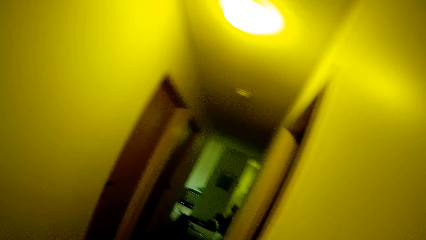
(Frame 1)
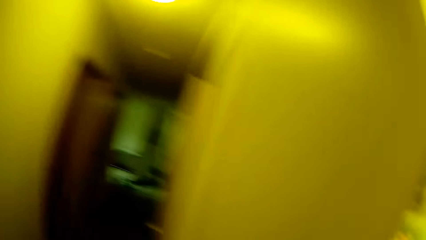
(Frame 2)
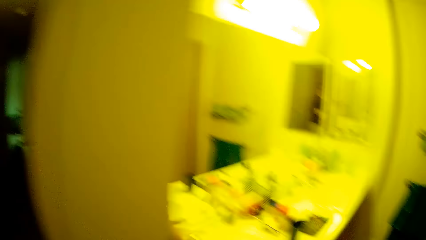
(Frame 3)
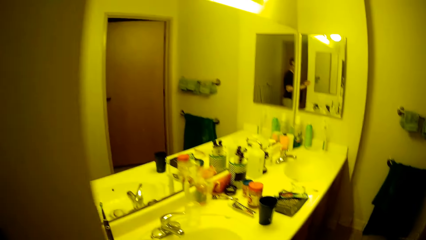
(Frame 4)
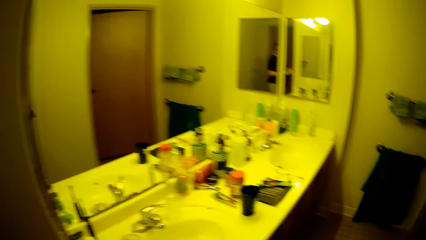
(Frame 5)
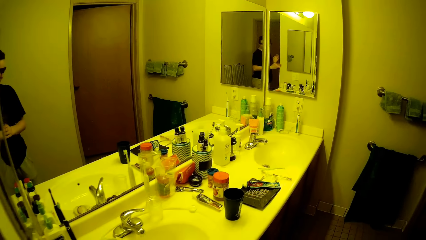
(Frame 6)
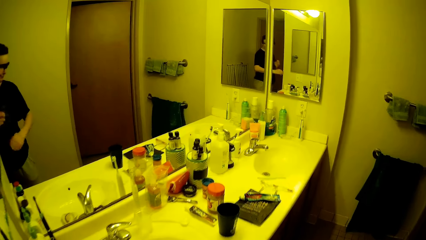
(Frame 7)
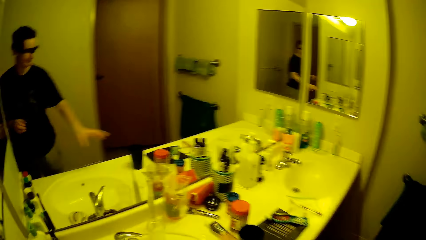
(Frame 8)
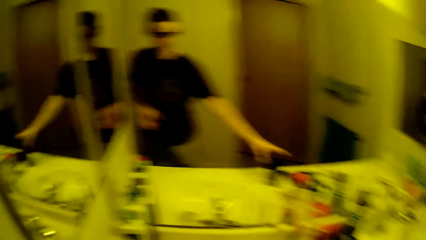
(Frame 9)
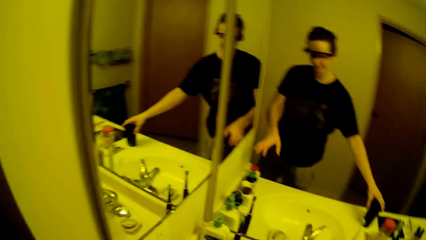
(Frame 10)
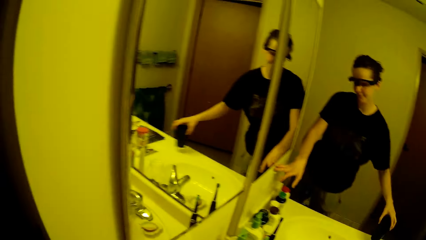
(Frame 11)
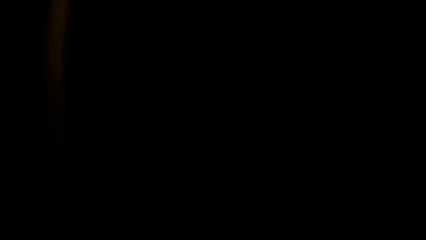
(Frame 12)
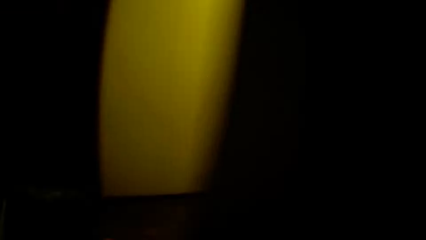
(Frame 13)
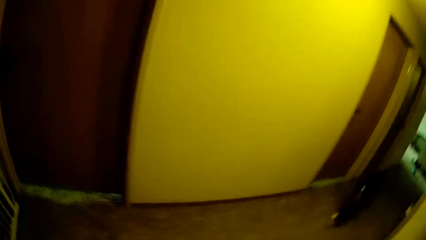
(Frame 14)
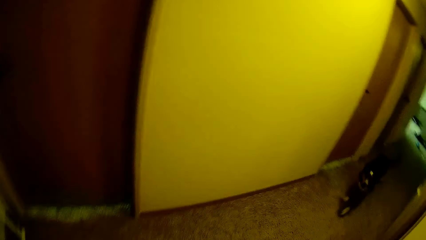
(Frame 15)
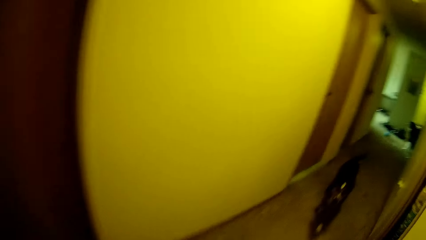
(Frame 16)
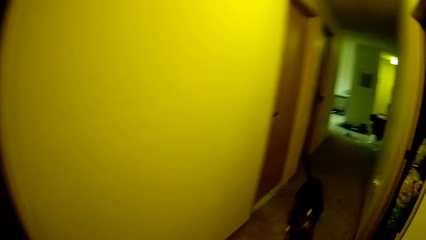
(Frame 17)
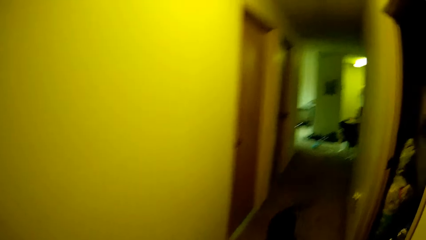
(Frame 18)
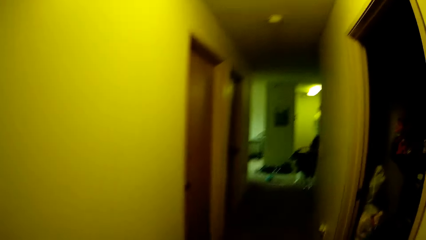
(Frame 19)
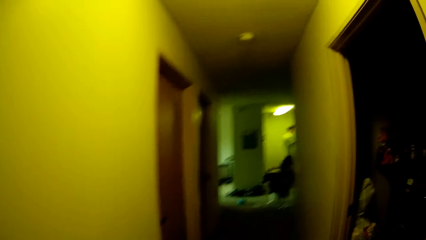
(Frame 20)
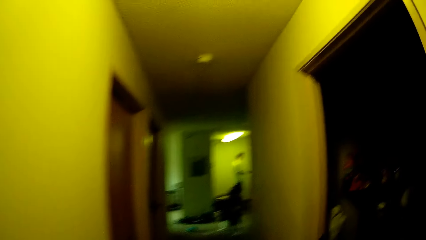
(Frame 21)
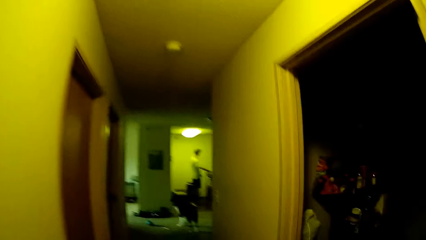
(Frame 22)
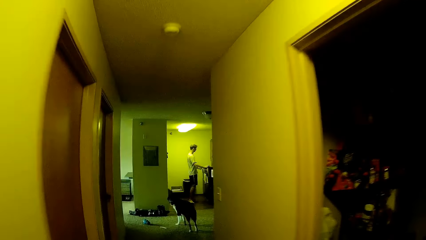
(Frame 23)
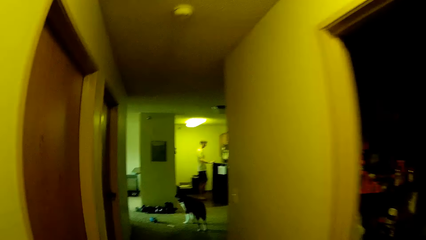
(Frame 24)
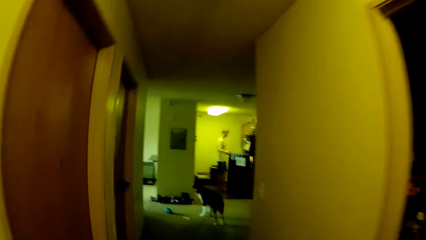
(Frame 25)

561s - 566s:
The camera wearer looks at the counter top. She picks up a container from the slab with her right hand. She walks to another room.

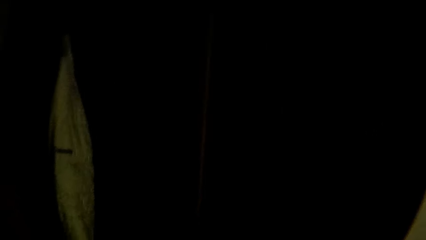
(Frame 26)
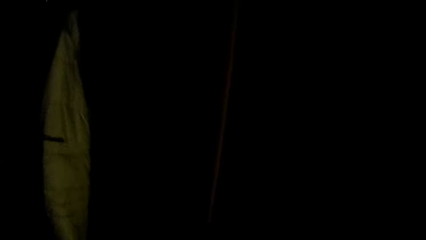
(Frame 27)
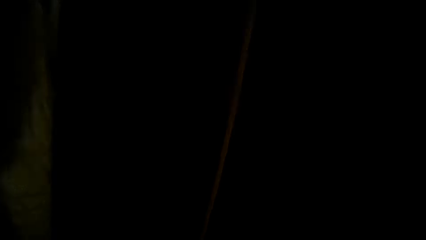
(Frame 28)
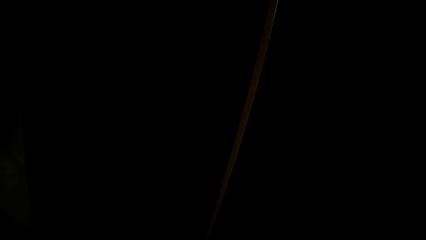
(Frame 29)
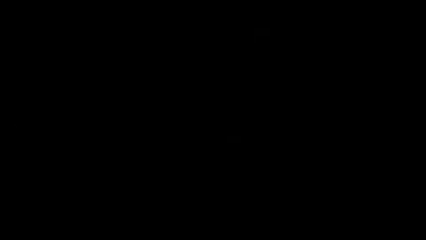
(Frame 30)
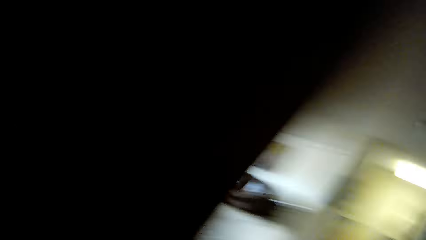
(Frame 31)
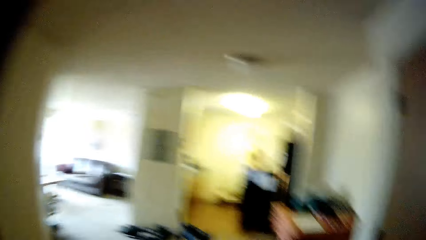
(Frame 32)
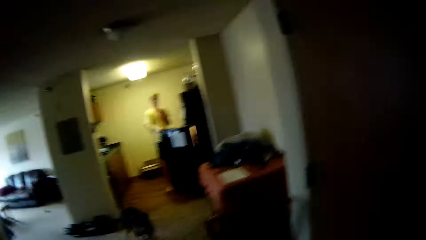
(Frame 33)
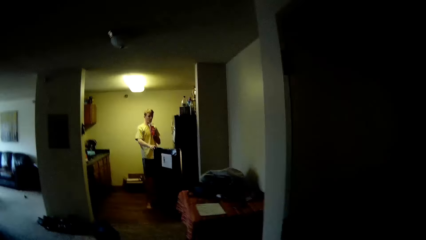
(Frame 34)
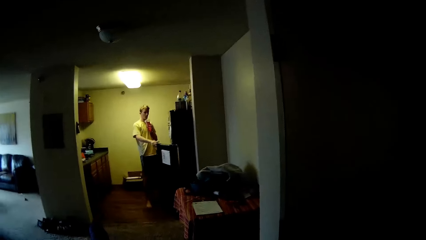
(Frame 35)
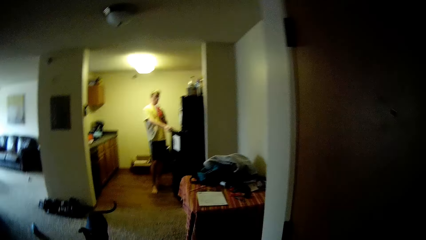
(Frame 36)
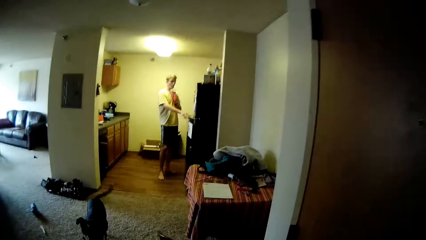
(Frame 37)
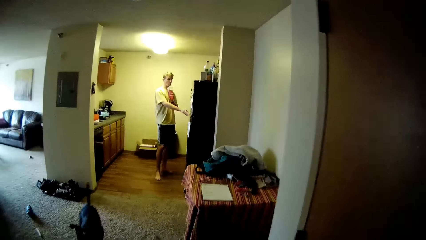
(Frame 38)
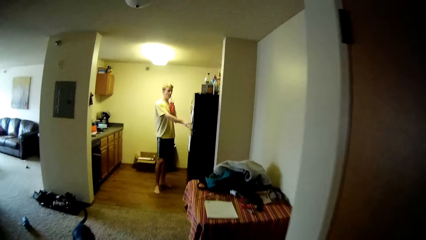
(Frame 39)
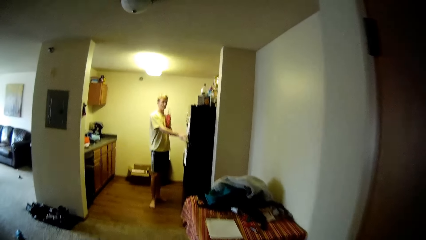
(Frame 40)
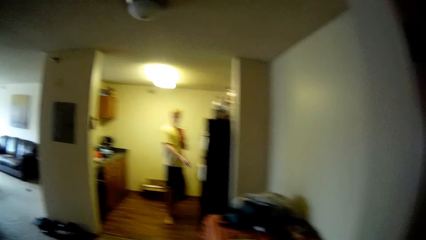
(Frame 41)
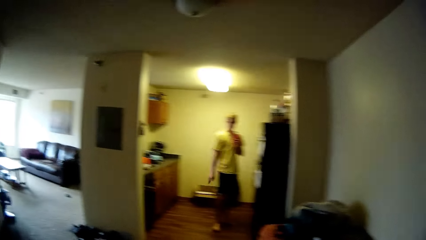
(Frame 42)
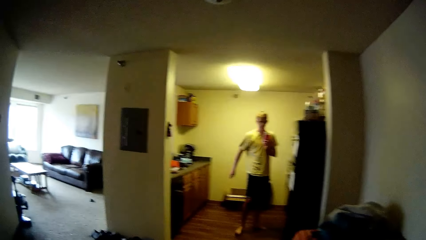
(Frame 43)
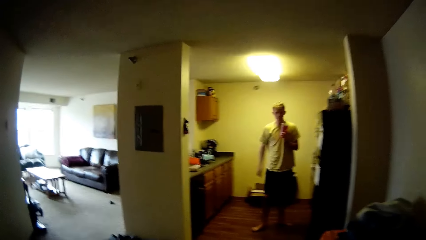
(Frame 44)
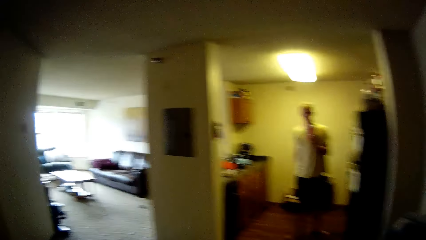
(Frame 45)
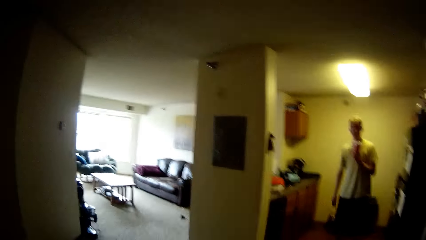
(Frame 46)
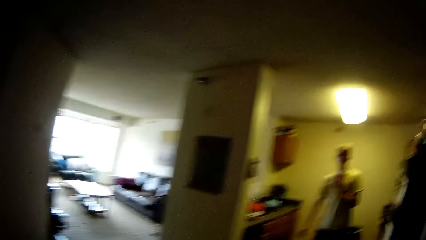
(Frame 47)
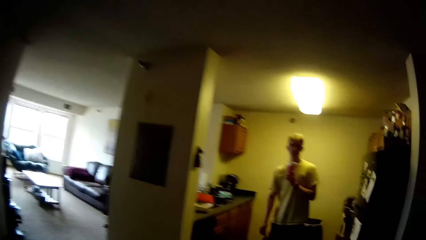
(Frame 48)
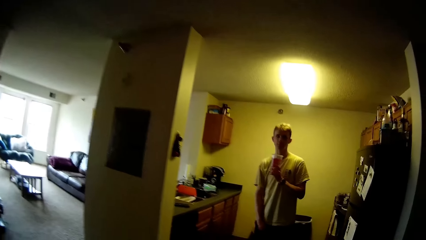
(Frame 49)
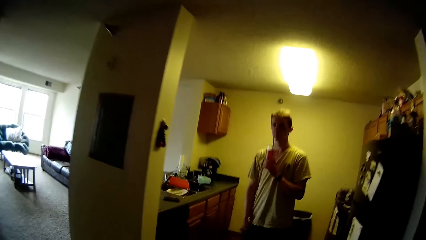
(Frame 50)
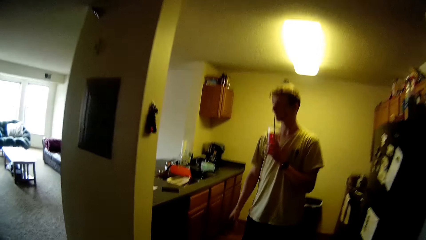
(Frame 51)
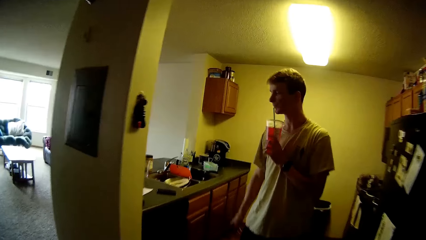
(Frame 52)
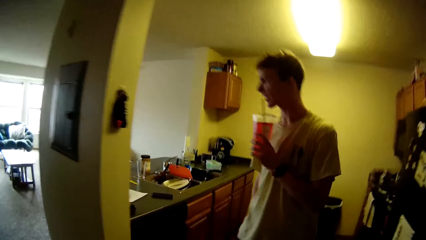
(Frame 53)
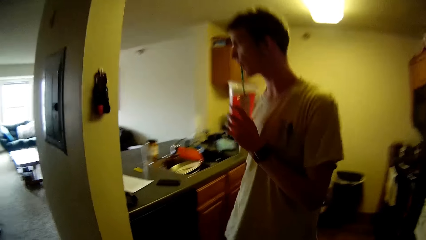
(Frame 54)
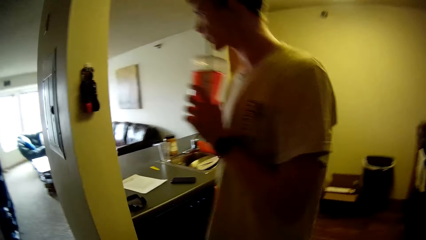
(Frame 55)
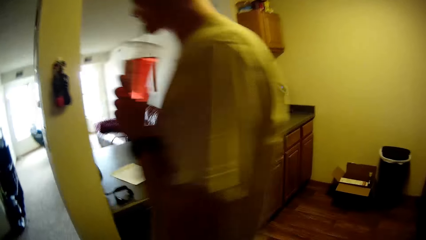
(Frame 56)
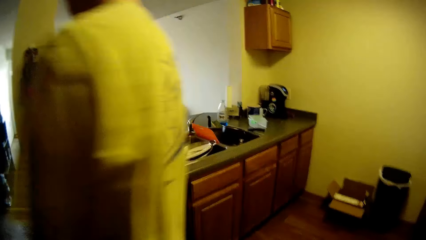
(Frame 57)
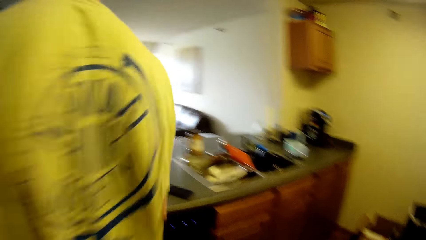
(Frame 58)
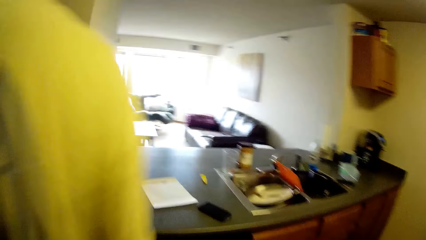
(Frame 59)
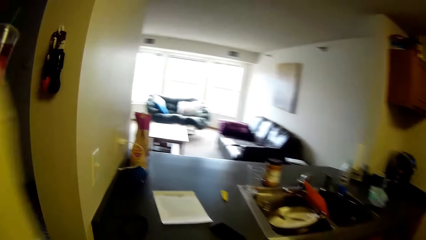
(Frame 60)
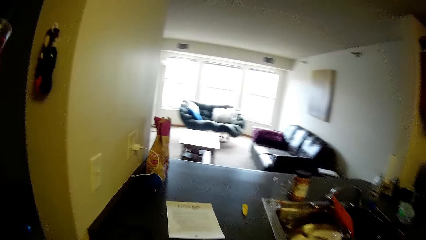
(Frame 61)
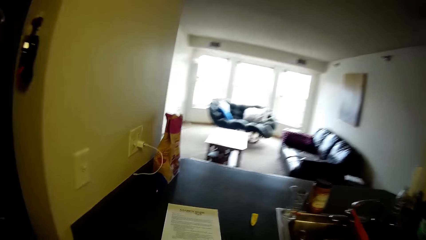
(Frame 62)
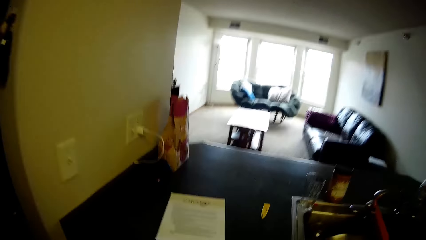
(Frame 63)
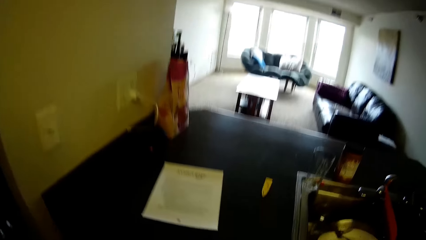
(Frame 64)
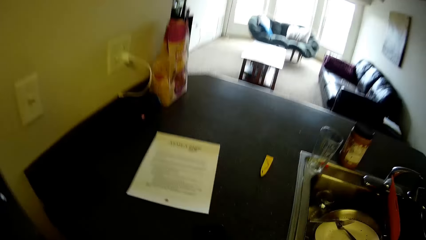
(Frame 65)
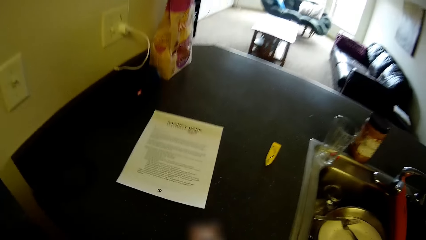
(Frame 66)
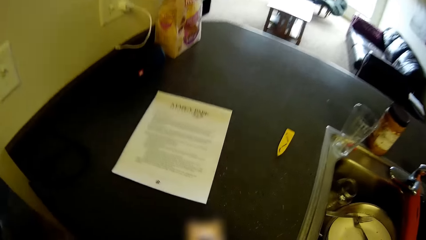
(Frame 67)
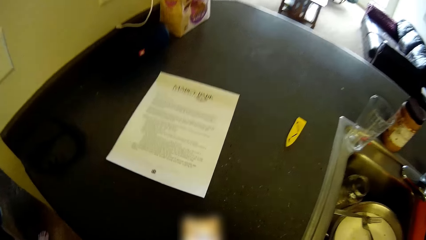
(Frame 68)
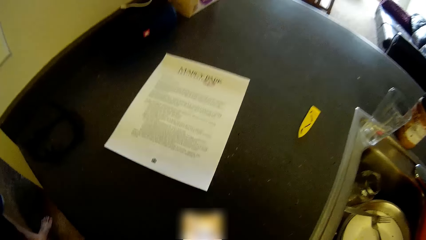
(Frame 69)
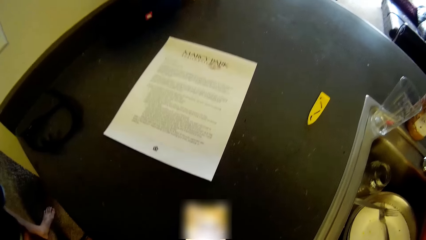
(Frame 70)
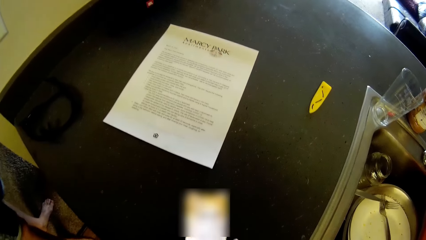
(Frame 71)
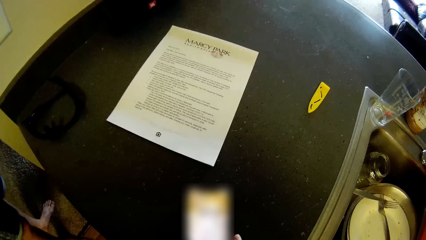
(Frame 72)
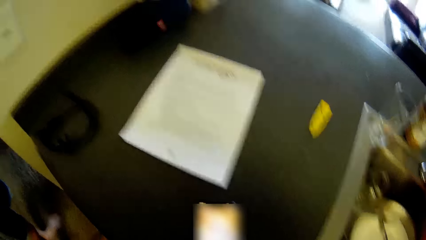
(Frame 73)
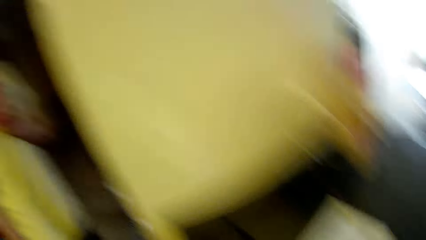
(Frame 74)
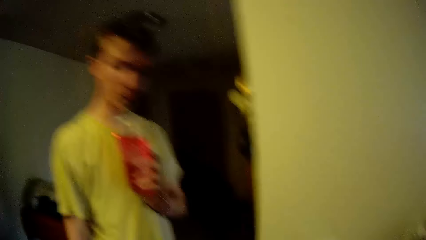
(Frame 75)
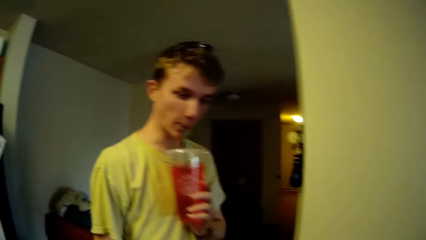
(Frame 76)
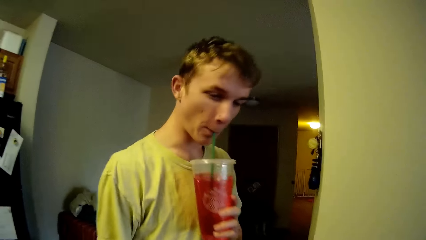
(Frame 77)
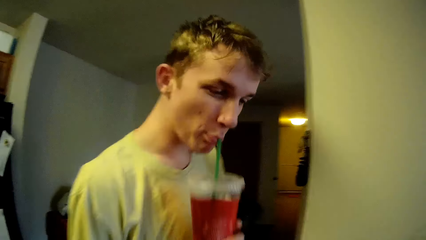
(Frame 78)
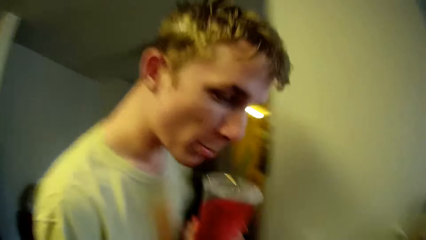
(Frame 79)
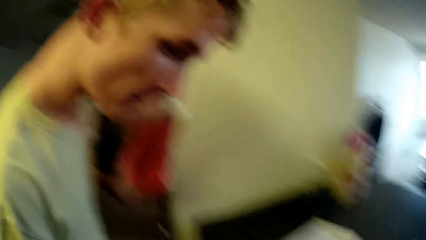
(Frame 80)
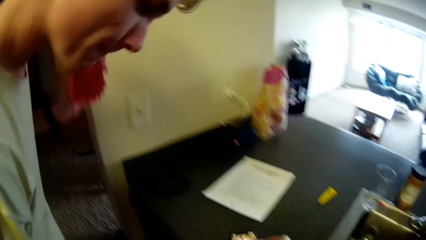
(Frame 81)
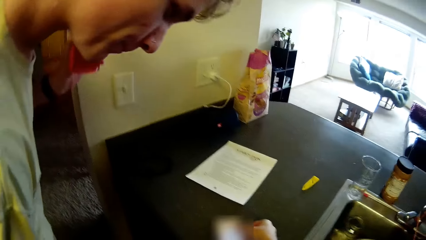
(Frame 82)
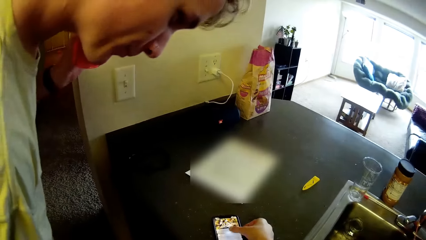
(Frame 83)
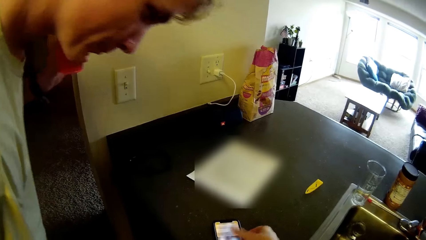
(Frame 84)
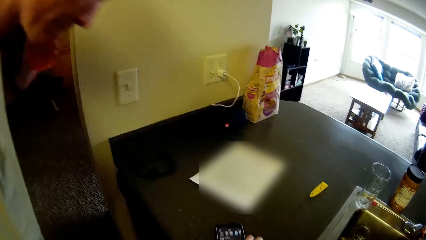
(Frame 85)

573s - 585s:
The camera wearer walks to a kitchen. They look at a man. The man closes the fridge door. The camera wearer walks toward the man. They look at the paper. They touch a phone on the slab. They dial the phone. The man drinks the juice. The man passes the phone on the slab to the camera wearer.
